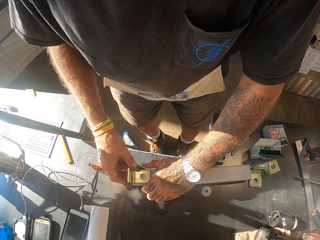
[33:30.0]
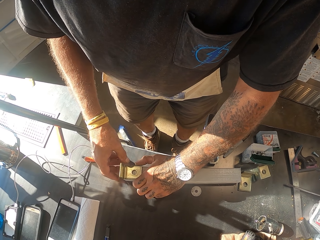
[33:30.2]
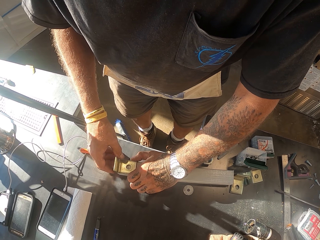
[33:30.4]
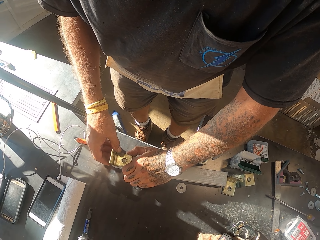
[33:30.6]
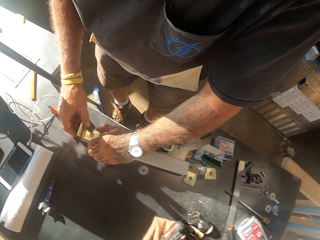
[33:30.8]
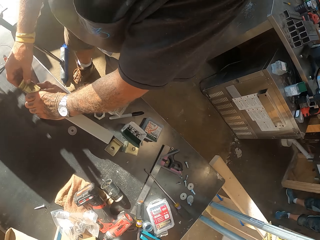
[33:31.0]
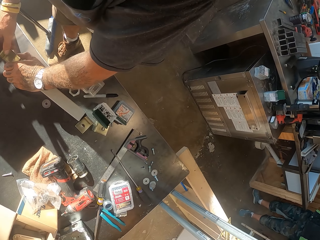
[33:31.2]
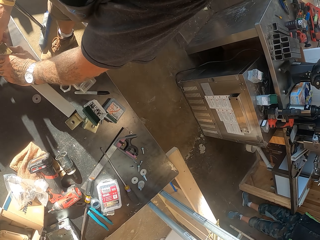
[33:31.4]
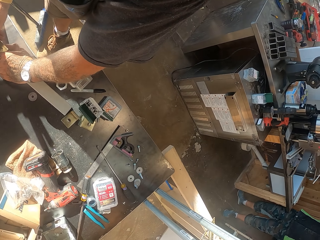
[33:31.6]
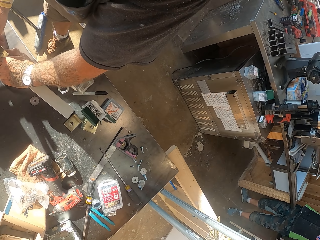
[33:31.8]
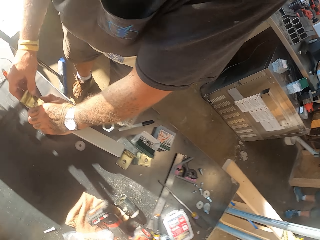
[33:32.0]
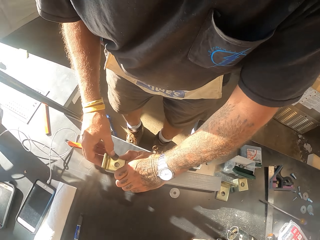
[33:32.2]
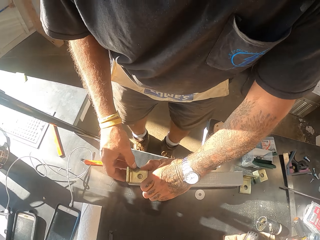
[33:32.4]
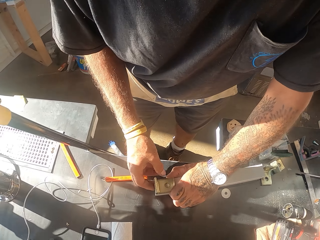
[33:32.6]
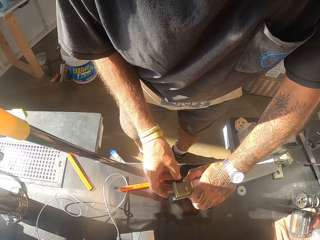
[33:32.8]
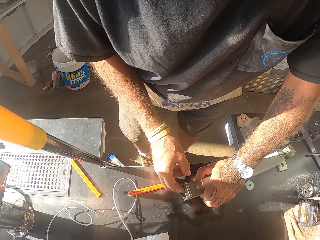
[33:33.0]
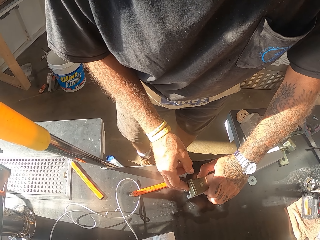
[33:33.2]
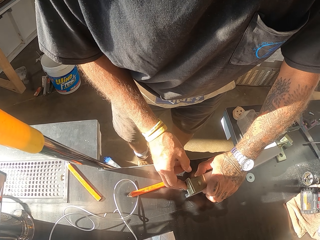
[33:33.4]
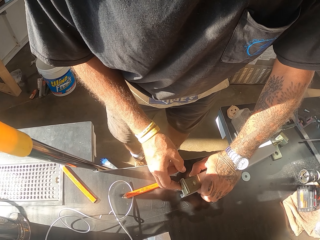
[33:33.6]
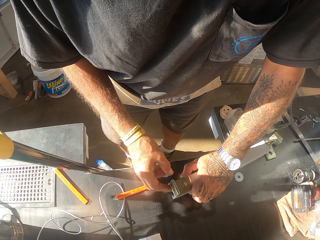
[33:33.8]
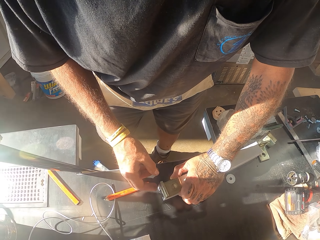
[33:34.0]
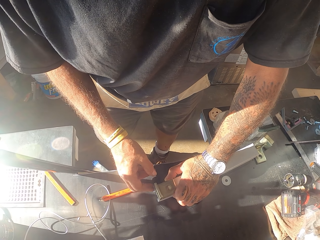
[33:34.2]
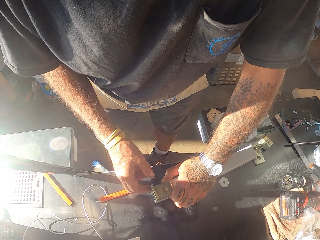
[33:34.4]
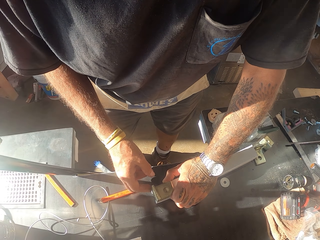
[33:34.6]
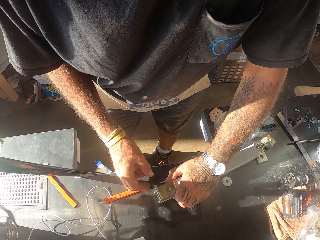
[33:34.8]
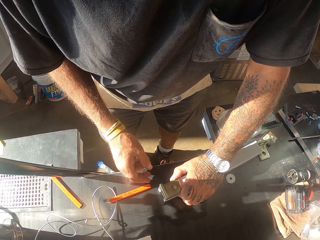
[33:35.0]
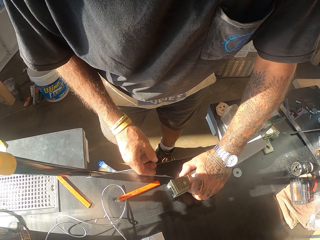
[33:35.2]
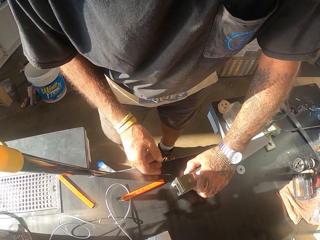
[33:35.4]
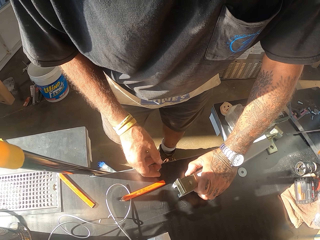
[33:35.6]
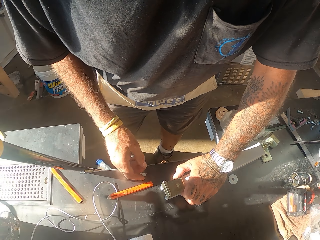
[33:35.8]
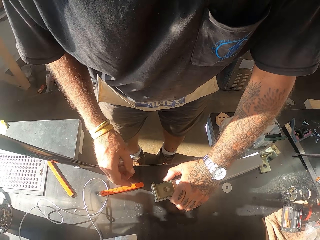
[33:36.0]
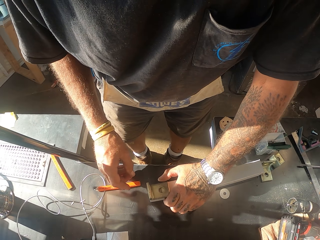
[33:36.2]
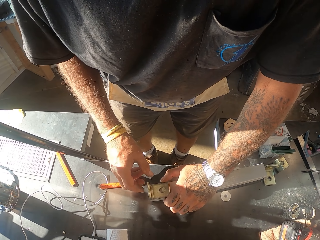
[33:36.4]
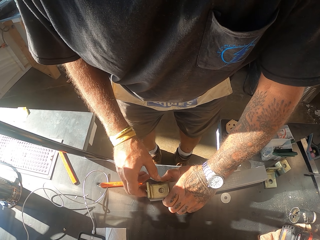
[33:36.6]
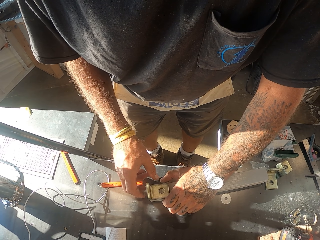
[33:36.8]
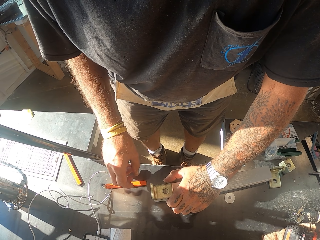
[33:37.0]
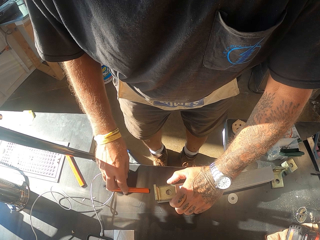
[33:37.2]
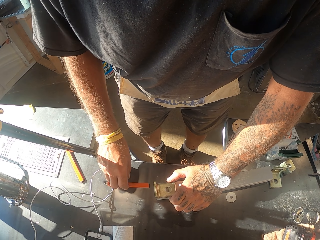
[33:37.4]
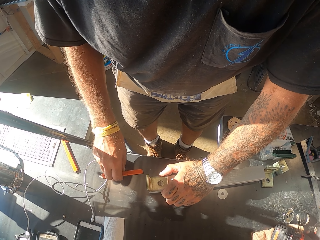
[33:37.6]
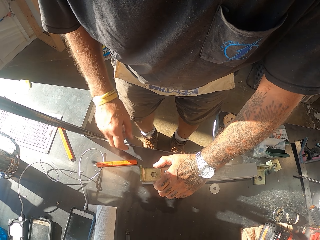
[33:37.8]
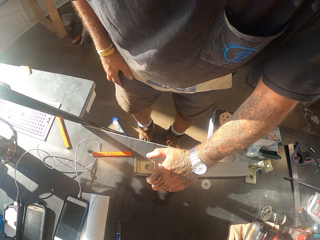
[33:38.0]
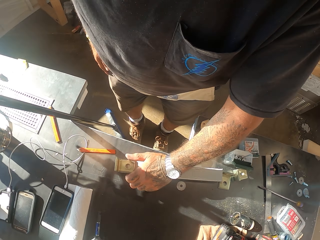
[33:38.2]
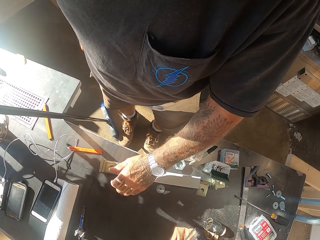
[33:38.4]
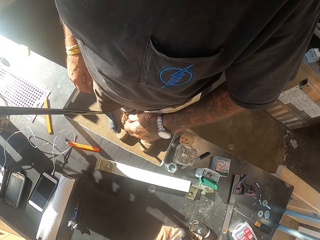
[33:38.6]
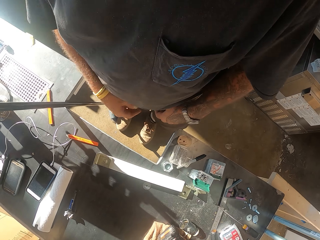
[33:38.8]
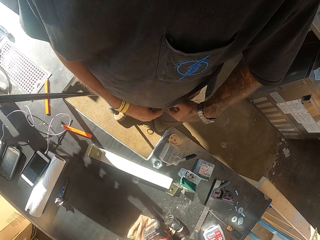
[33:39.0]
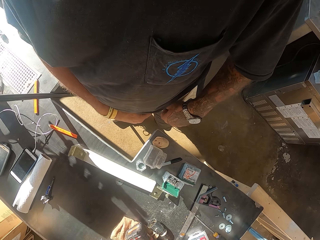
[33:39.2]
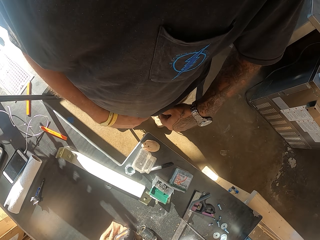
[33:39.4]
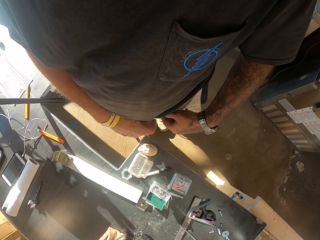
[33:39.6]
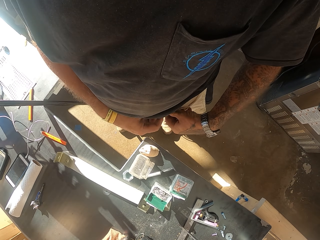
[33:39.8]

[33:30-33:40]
The camera wearer puts a metal clamp on the pipe.

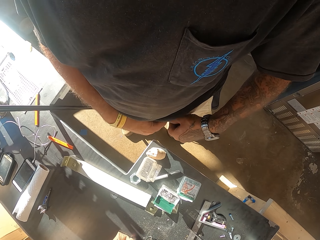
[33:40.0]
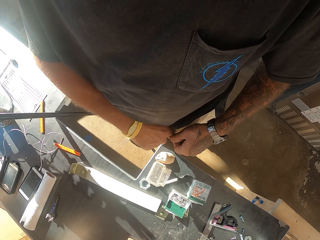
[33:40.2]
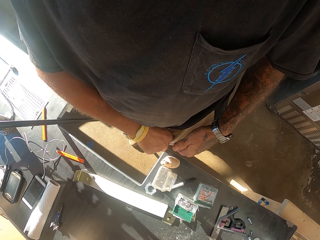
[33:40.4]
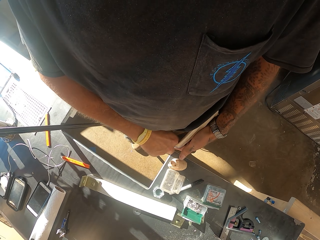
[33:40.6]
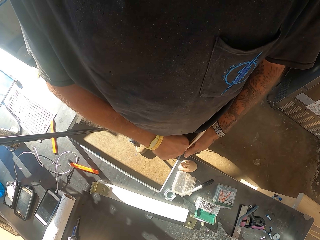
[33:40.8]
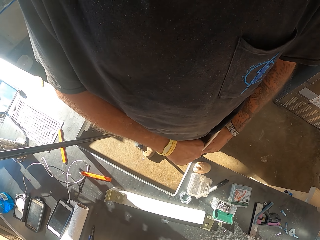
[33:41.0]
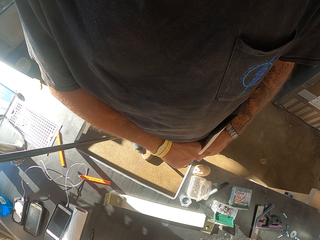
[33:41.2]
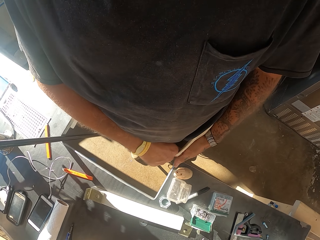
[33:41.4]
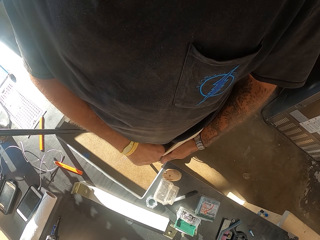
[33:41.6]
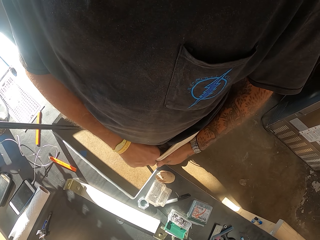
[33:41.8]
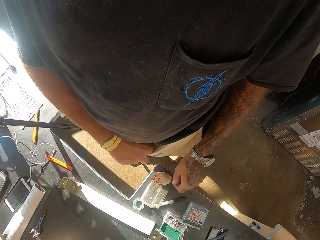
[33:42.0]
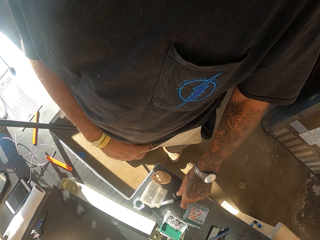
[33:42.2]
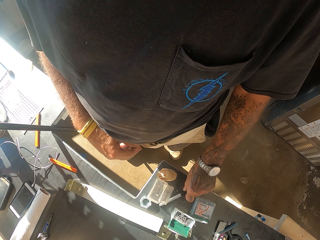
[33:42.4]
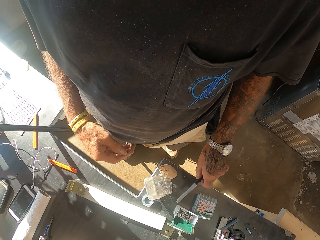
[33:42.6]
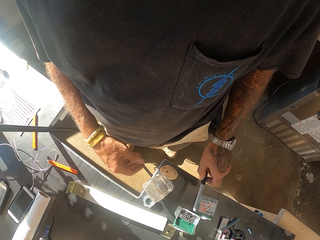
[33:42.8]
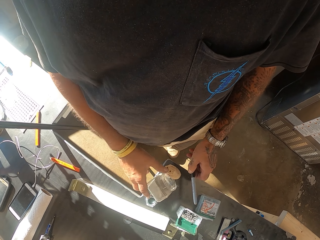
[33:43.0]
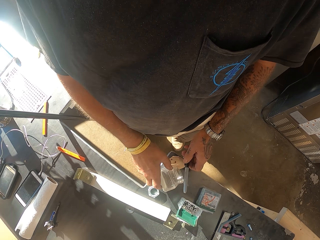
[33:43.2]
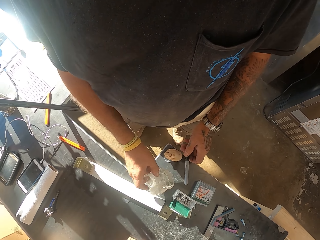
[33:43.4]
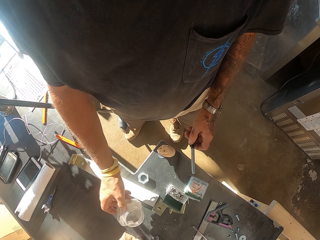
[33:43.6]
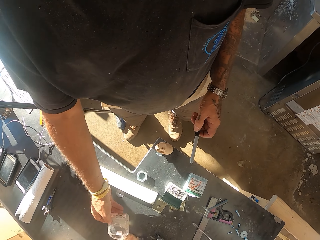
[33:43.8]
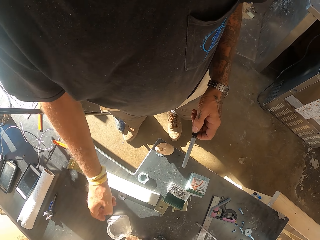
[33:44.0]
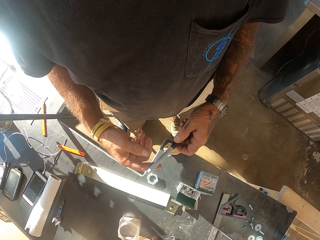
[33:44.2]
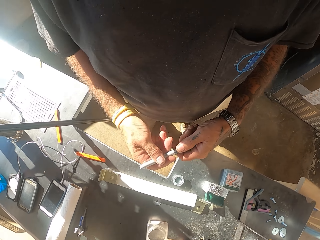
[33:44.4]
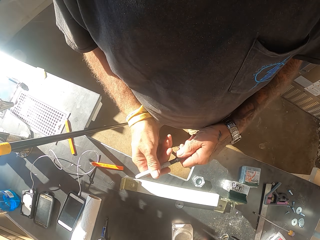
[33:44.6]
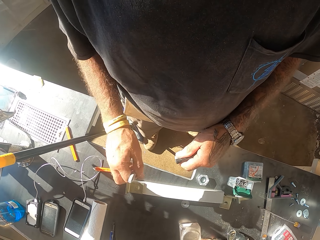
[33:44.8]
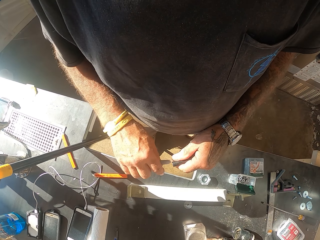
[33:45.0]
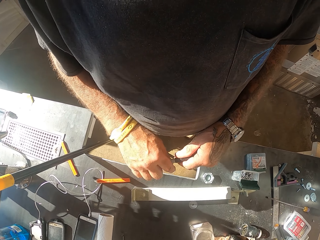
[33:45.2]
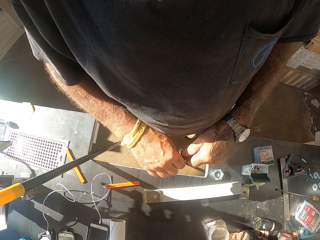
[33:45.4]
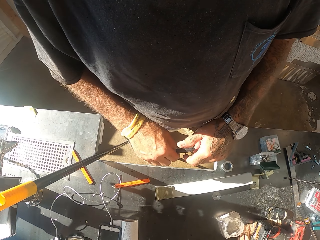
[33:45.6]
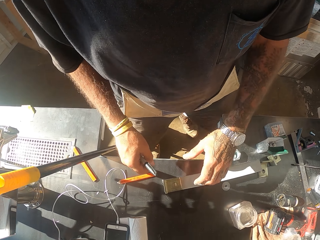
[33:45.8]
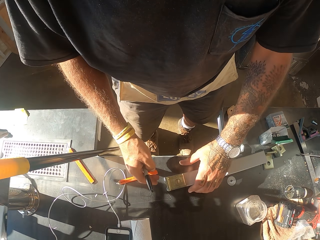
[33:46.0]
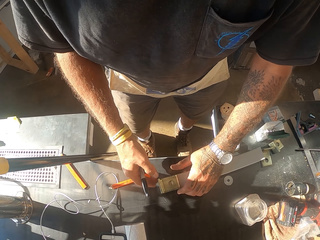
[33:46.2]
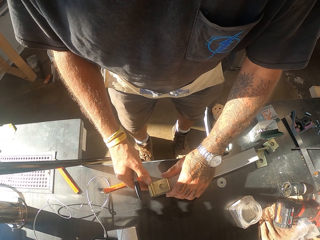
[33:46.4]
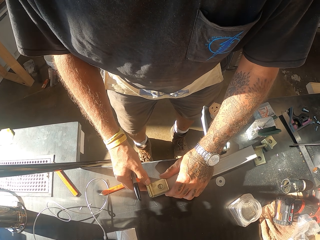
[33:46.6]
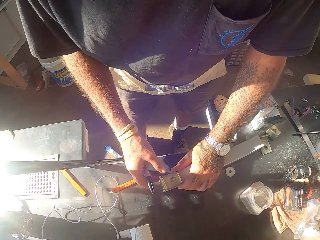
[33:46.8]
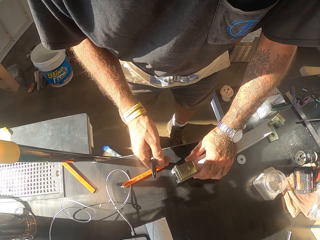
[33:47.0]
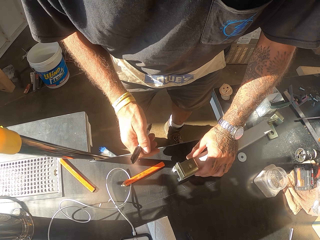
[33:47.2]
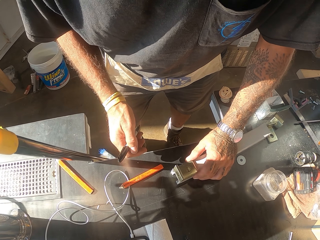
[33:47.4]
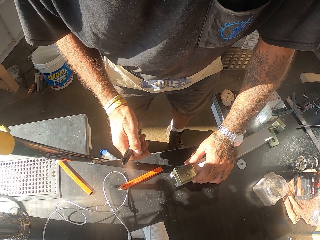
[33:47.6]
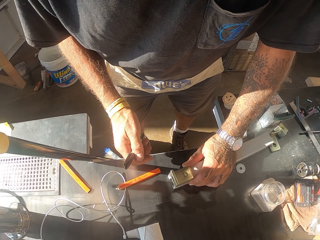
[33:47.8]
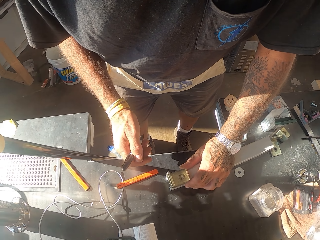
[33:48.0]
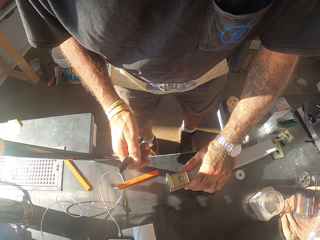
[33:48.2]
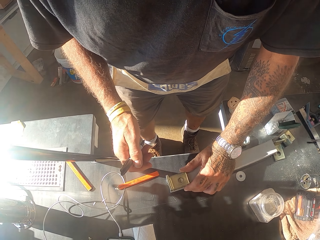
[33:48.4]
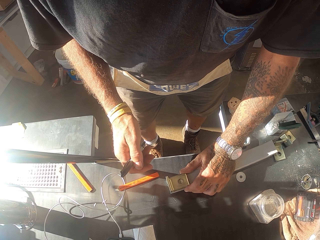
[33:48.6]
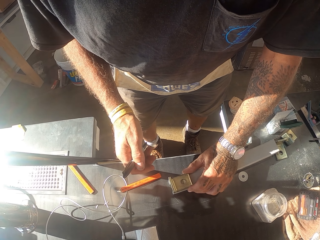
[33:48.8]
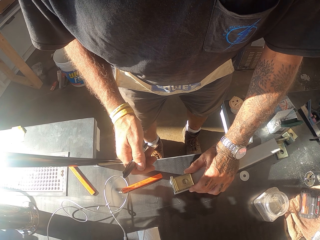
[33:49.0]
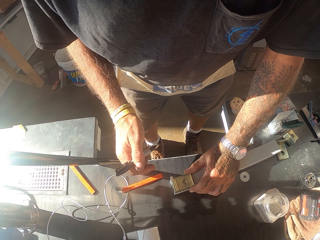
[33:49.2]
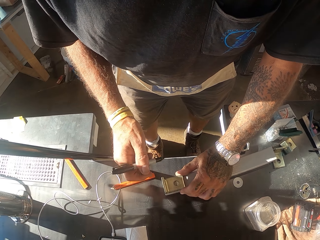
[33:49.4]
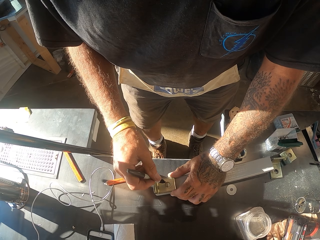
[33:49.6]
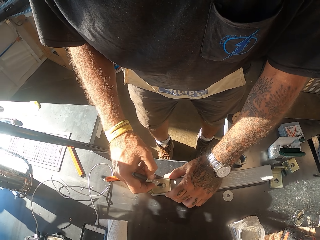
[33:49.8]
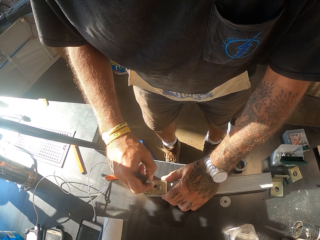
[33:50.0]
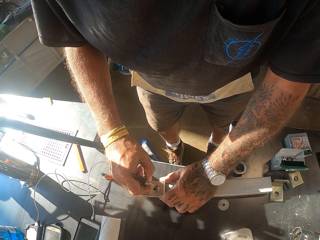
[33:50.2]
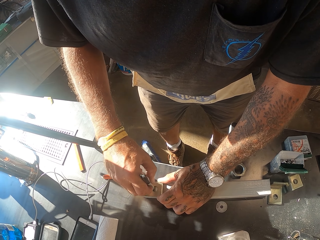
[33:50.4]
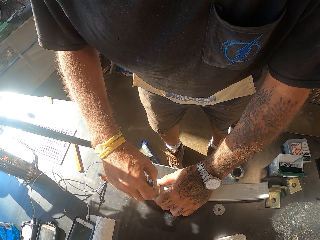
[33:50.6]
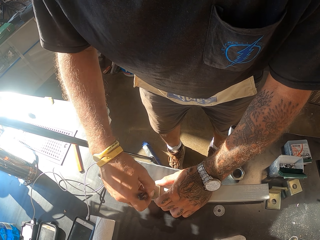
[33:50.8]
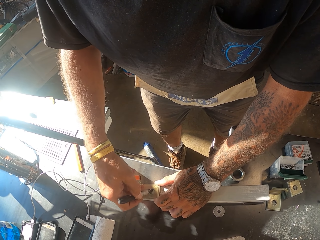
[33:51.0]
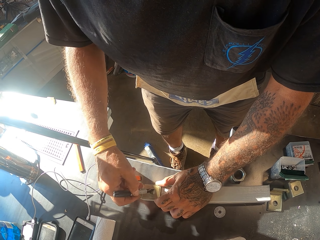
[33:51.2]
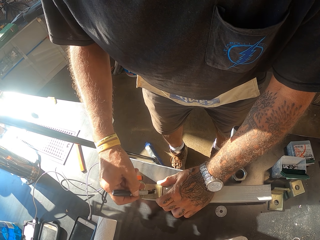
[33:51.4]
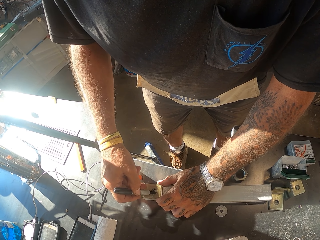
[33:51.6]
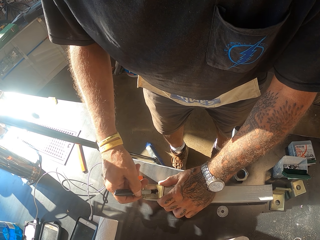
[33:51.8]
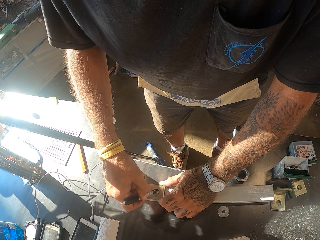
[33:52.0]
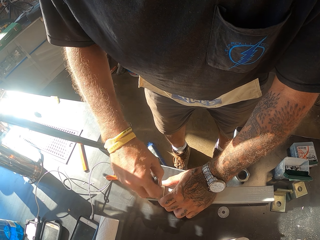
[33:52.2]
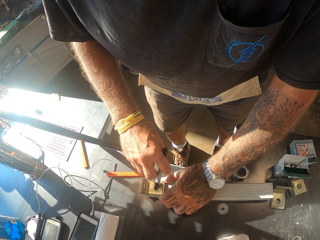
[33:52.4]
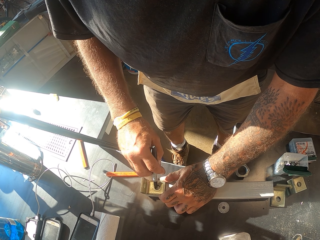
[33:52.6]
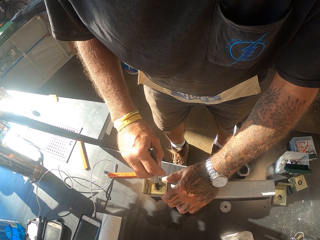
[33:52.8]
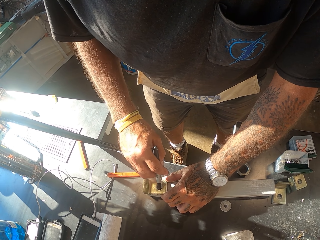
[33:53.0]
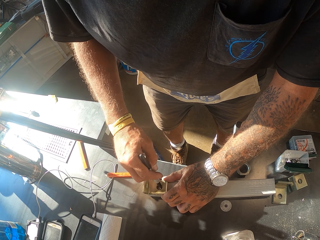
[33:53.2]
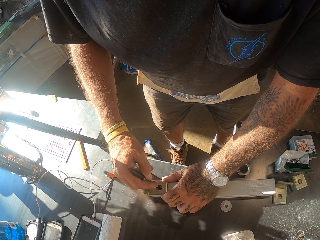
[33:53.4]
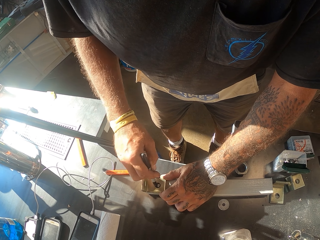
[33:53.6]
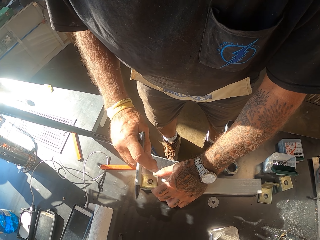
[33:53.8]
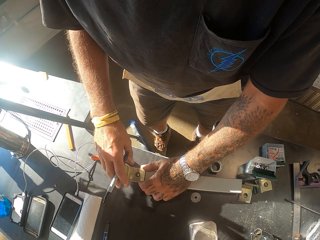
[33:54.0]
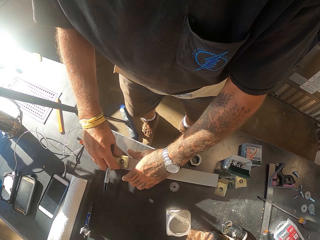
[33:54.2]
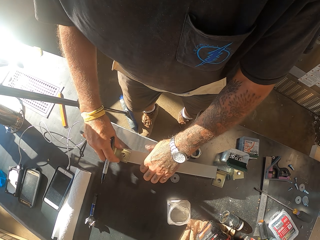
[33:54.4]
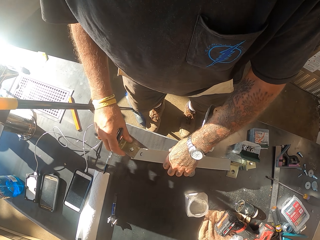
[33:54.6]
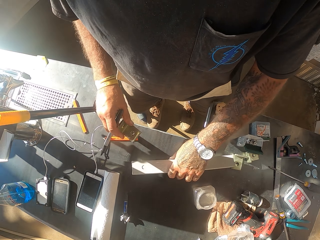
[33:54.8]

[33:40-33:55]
The camera wearer puts the steel on the table. He touches his cloth. He picks up a pen from the counter. He opens the pen. He holds. He marks the pipes.
